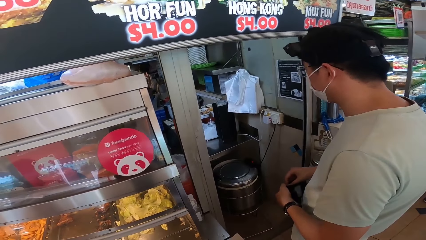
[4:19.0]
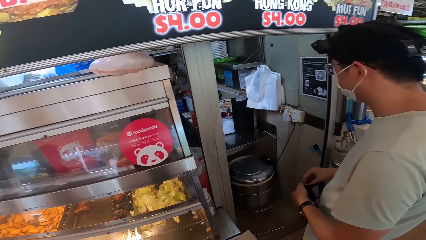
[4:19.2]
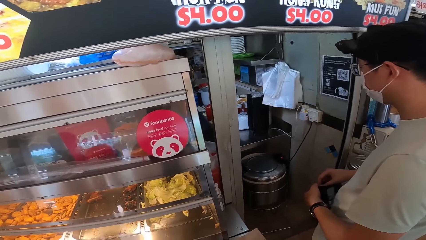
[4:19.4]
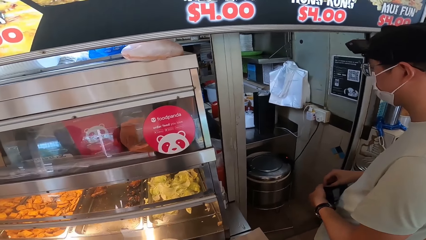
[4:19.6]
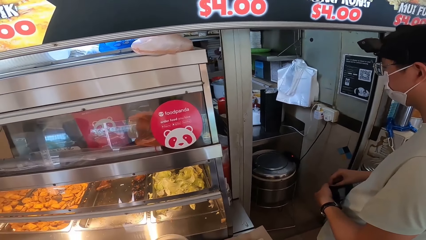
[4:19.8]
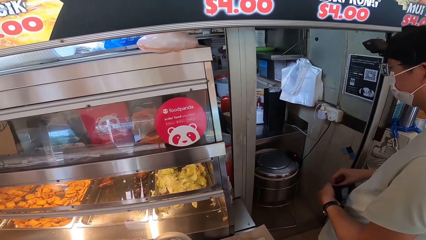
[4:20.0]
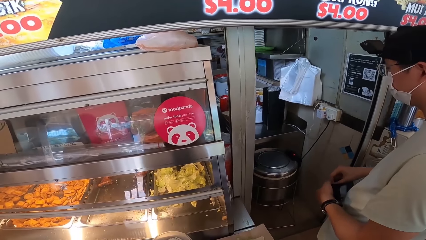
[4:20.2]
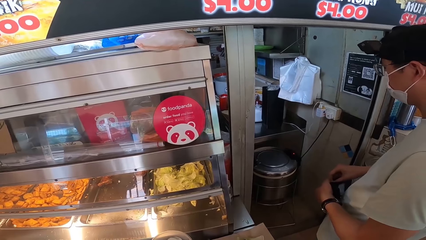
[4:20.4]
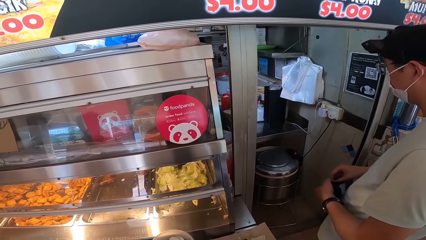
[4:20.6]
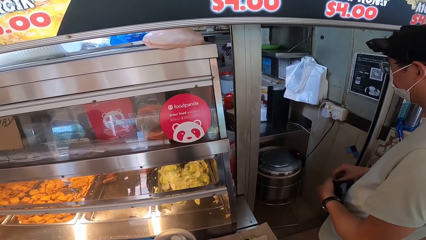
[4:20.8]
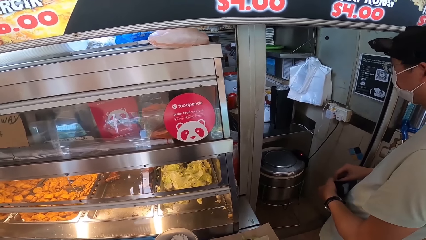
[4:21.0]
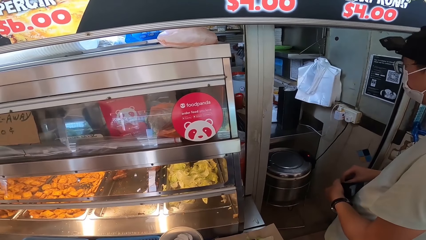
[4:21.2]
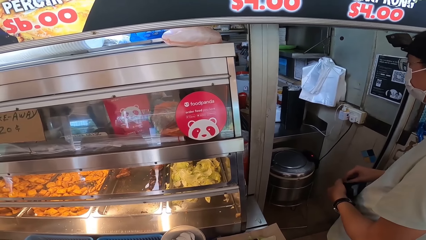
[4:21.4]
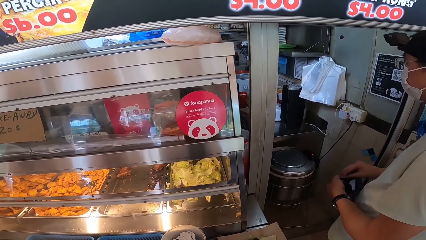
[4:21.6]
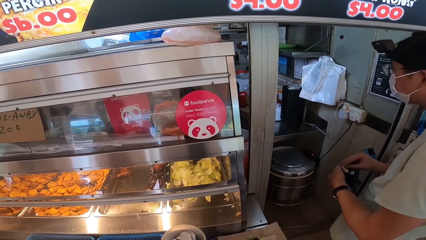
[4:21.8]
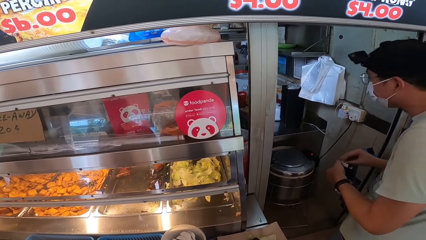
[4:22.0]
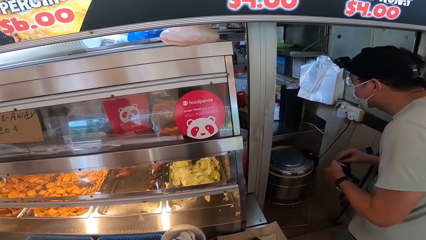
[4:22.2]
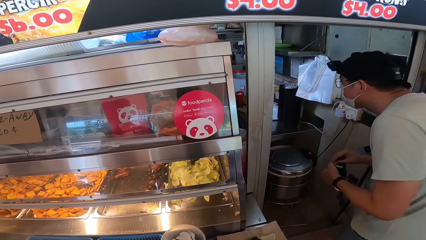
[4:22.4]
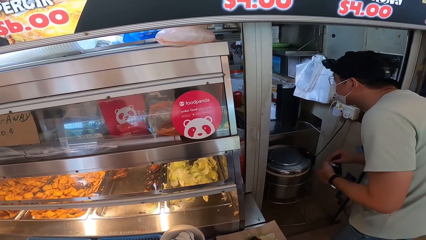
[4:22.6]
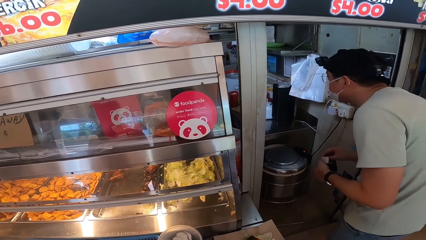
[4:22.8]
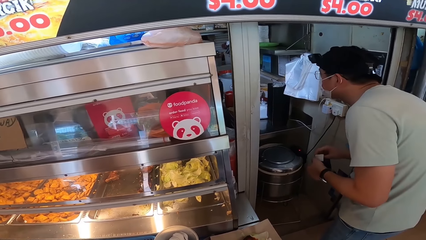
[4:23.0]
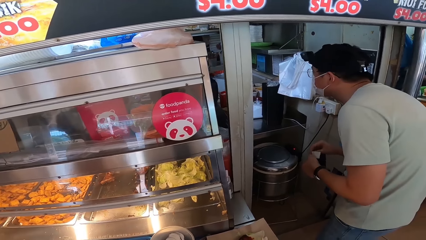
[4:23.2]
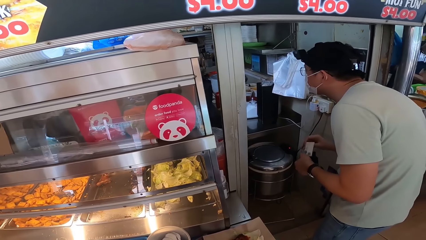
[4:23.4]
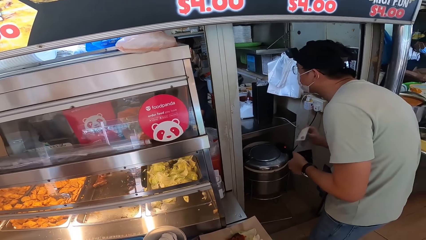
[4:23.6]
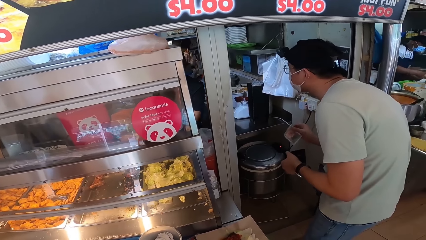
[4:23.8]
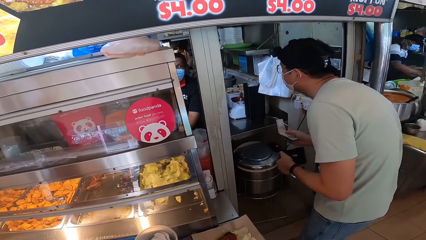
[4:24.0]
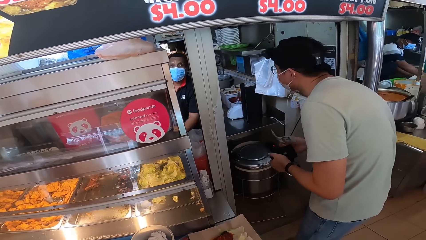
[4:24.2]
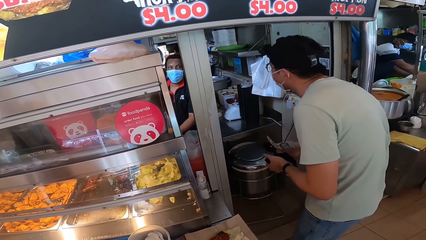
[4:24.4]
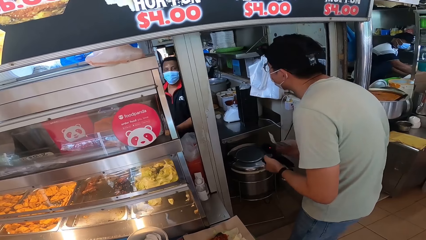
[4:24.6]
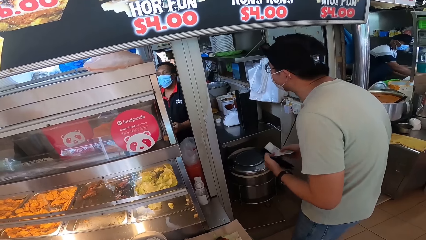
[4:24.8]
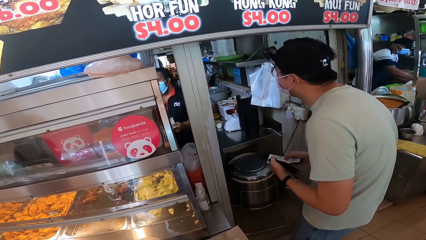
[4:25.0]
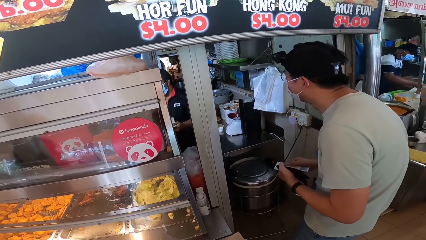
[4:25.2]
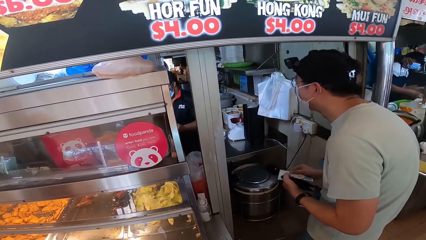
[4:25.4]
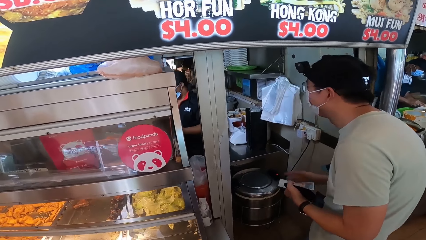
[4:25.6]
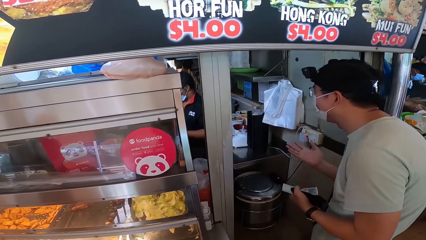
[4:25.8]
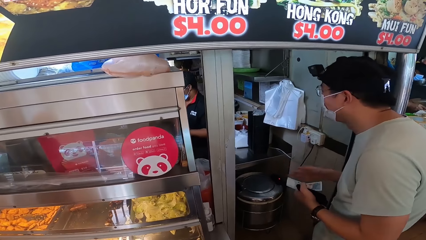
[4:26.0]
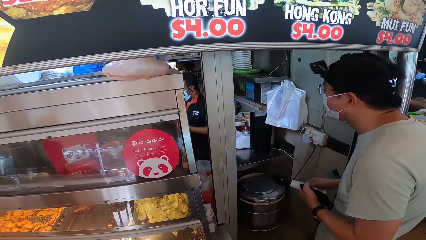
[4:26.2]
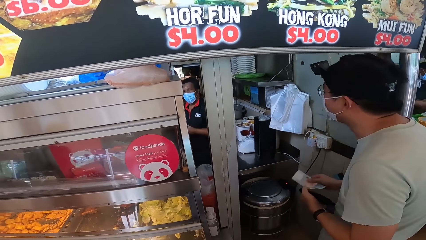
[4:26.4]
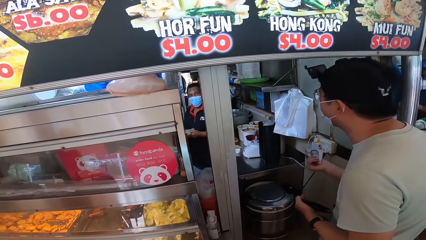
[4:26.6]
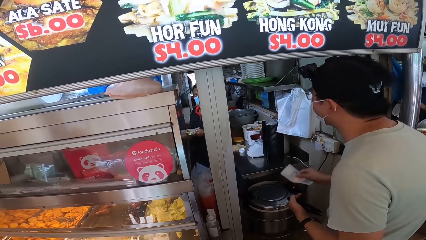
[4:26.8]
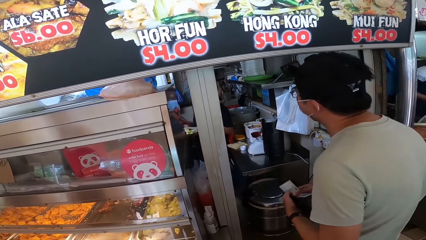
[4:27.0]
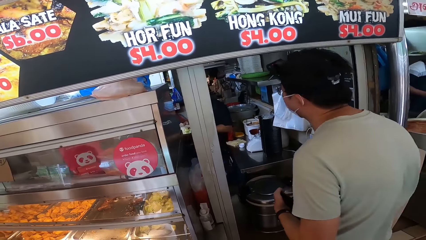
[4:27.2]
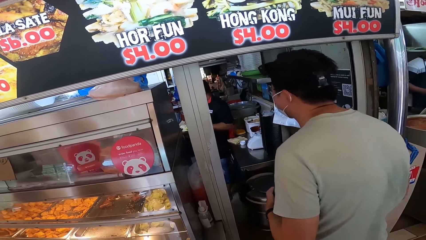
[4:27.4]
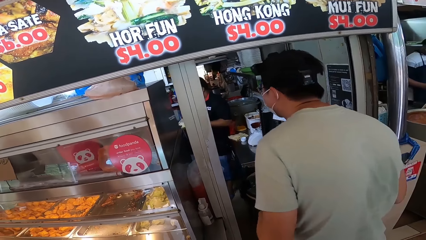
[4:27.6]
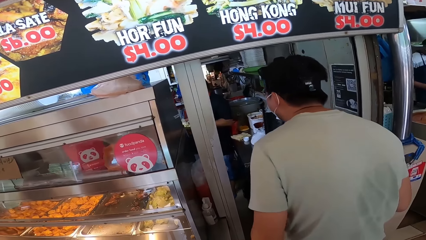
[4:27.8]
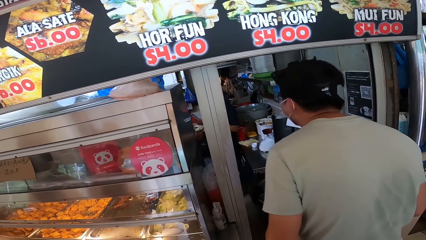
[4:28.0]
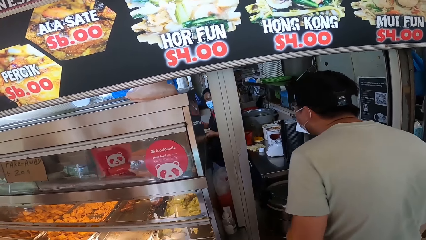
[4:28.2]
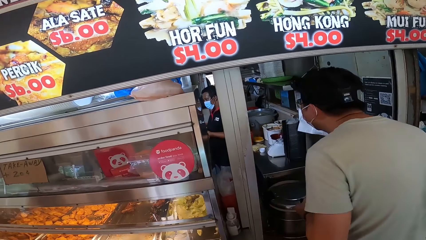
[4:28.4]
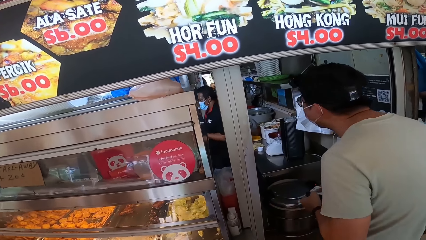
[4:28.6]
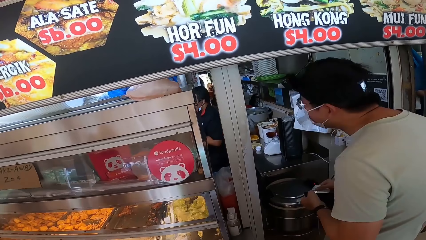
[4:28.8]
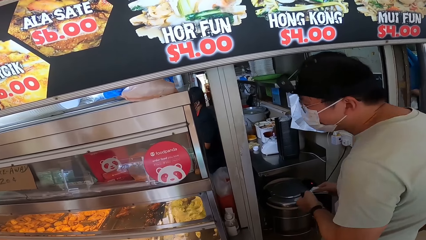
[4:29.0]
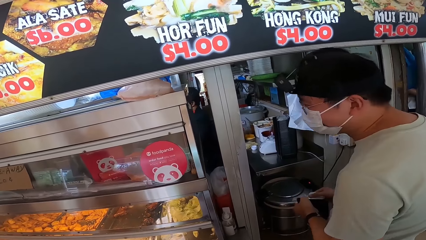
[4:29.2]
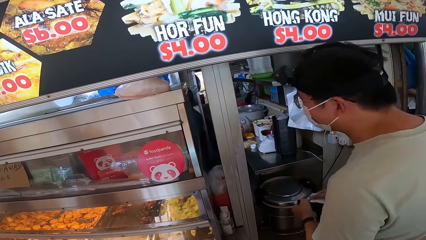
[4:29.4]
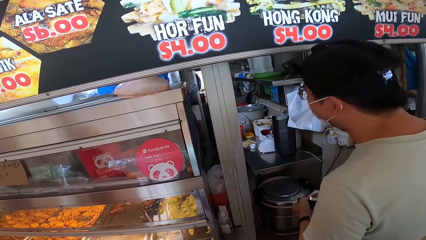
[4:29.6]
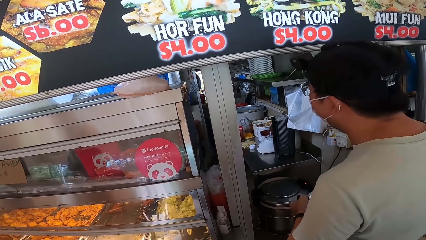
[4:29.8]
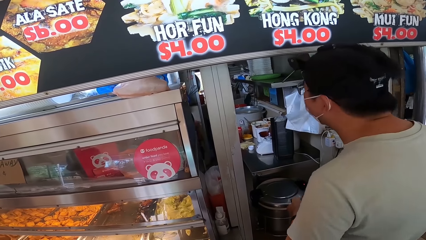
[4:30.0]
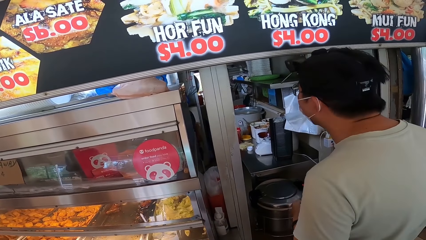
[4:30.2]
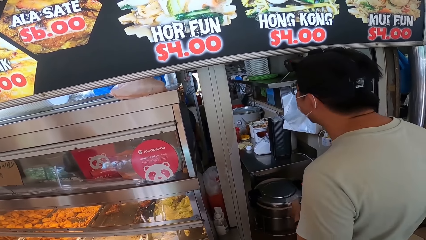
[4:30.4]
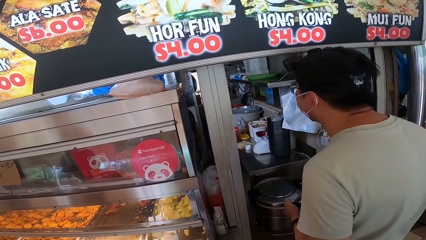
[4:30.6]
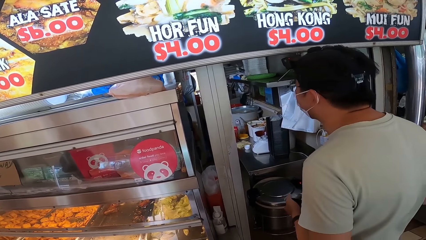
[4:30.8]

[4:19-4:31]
A person talks to the cooks. The person removes money from his wallet. The person talks to the cooks again.

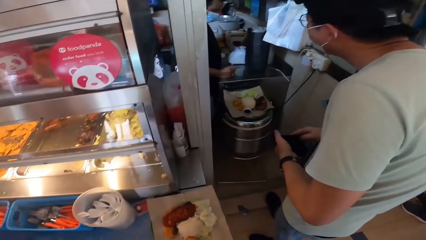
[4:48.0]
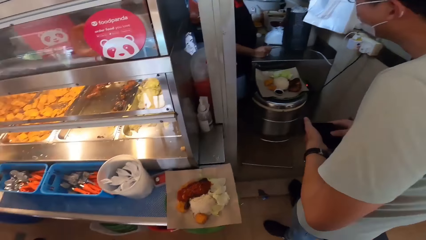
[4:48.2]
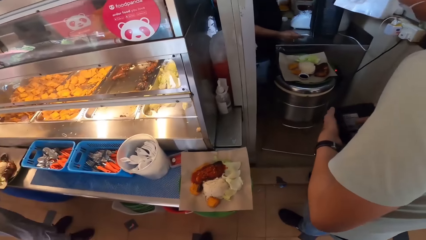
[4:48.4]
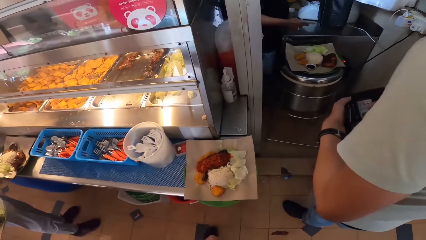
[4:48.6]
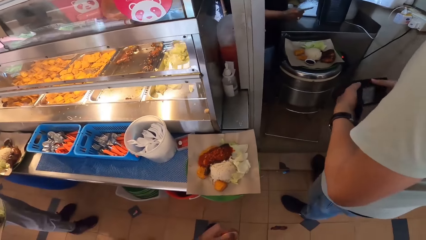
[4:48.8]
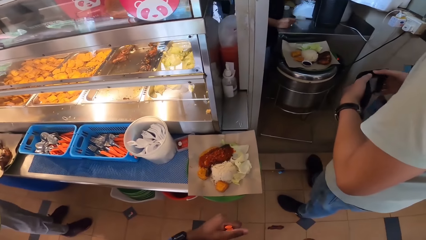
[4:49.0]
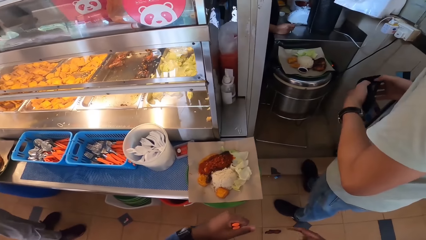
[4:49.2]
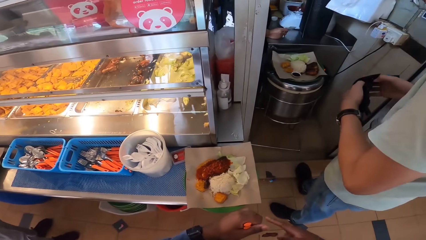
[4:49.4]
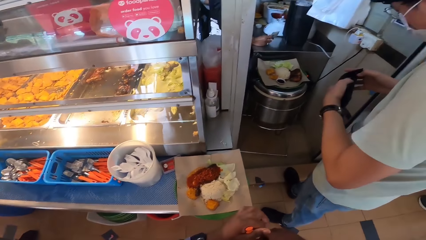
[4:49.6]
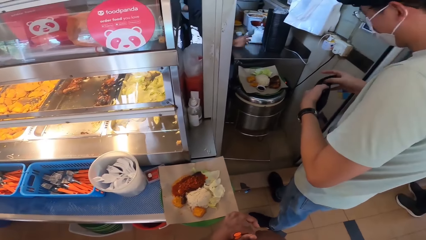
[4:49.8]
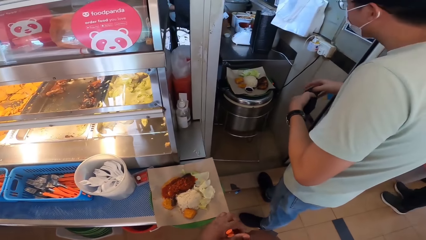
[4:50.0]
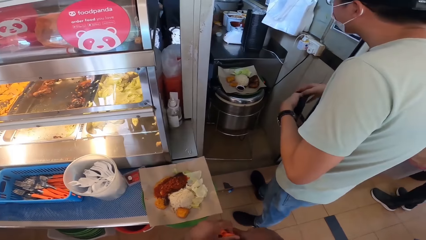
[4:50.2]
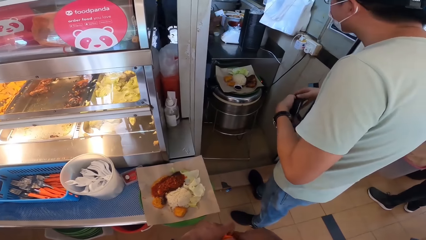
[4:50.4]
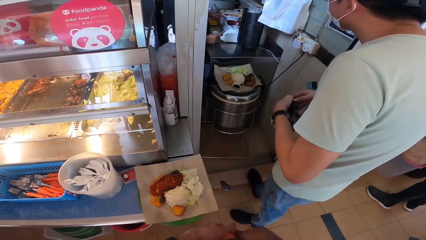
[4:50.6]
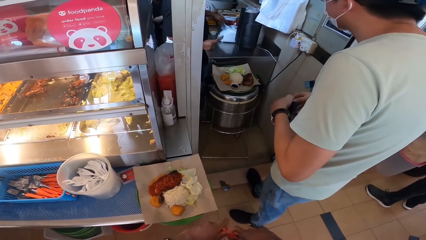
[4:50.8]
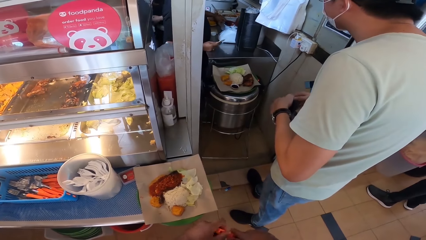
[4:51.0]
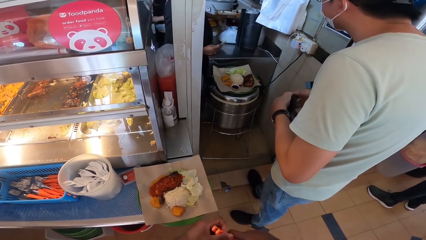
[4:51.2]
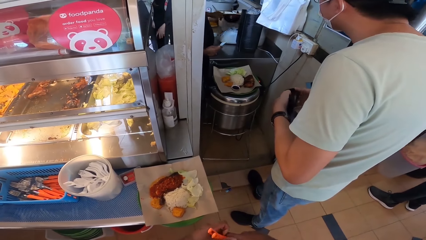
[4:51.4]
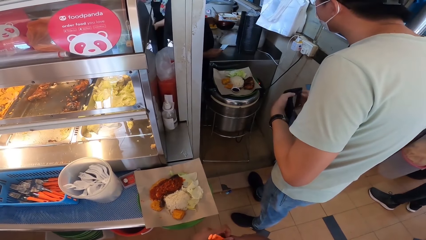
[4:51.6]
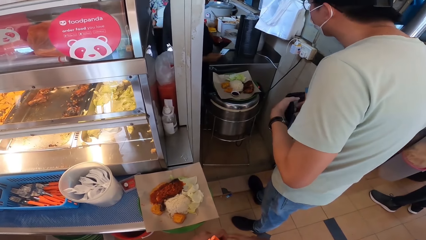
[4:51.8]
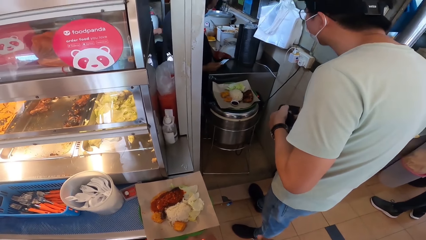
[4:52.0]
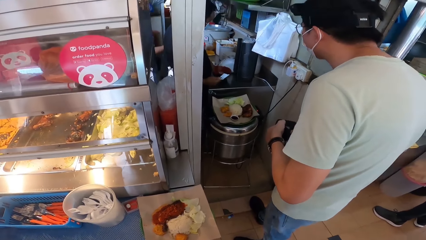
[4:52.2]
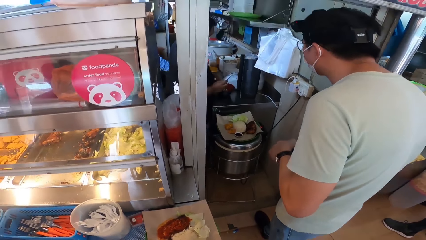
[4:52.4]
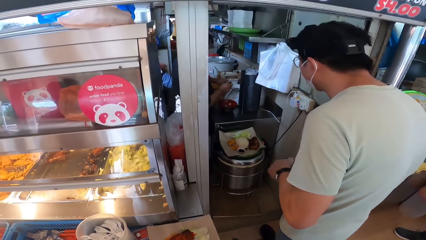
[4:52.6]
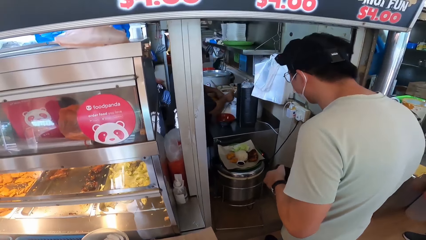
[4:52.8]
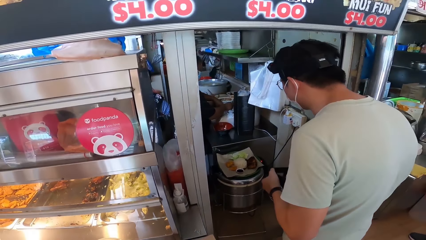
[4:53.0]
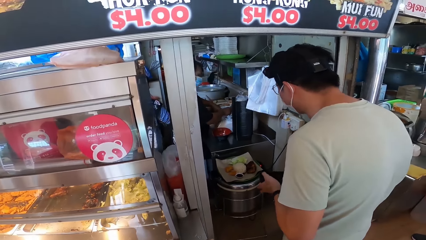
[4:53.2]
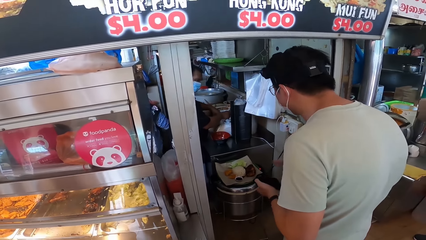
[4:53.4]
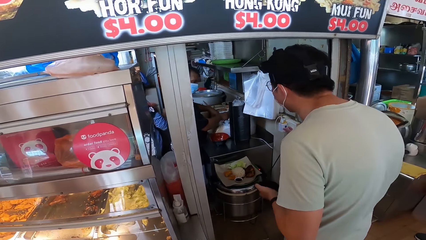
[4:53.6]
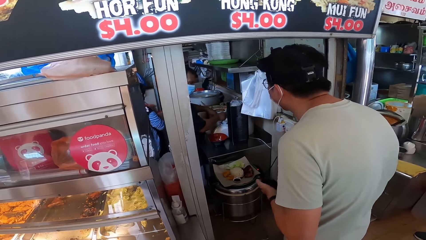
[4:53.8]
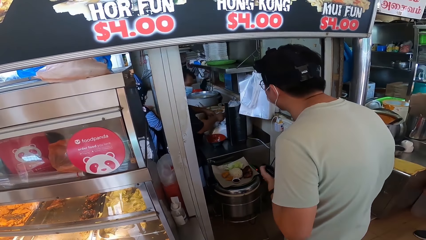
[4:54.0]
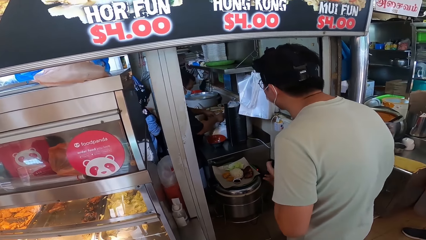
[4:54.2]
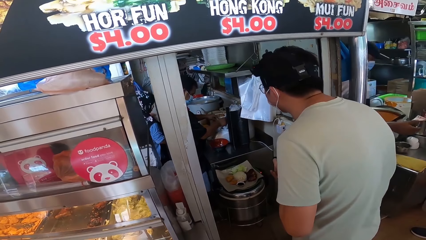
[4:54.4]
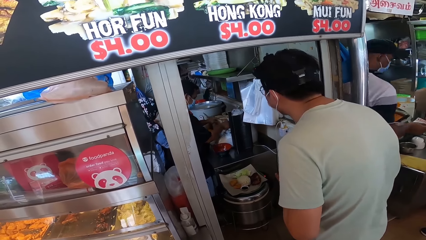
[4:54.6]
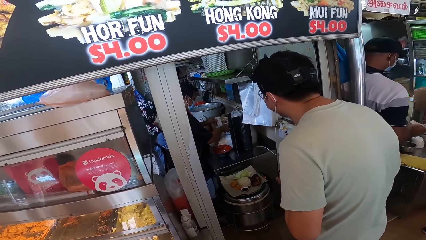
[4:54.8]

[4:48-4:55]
A person is talking to the cooks. A person holds the wallet. Another person gets change.
